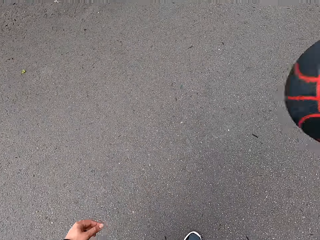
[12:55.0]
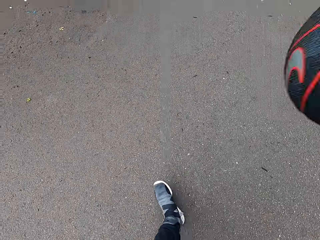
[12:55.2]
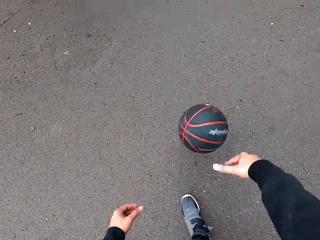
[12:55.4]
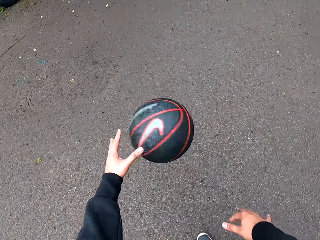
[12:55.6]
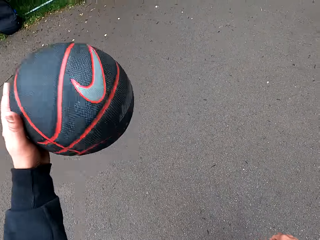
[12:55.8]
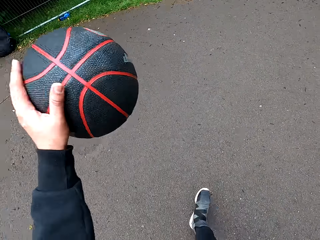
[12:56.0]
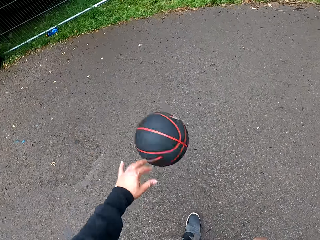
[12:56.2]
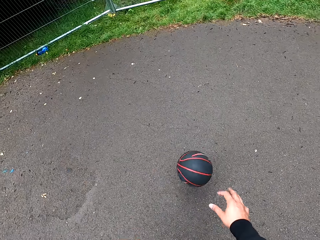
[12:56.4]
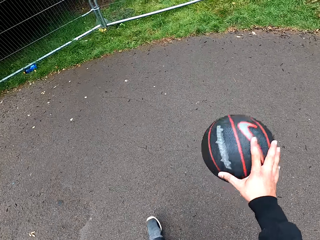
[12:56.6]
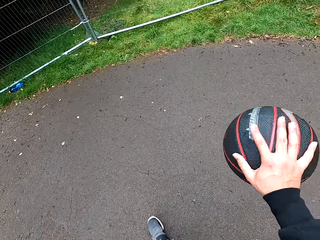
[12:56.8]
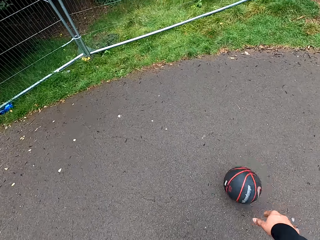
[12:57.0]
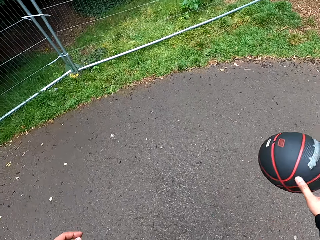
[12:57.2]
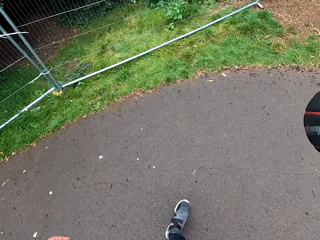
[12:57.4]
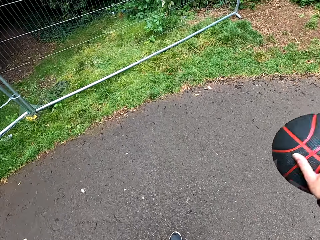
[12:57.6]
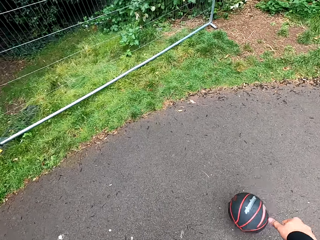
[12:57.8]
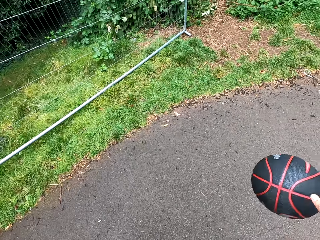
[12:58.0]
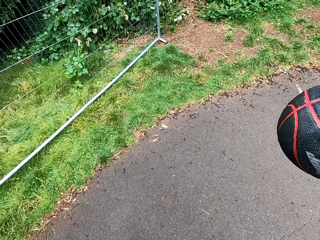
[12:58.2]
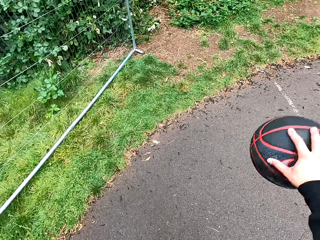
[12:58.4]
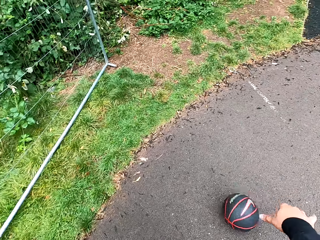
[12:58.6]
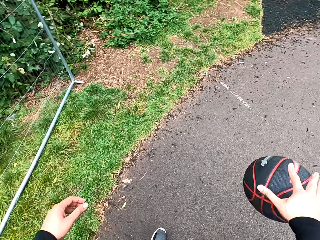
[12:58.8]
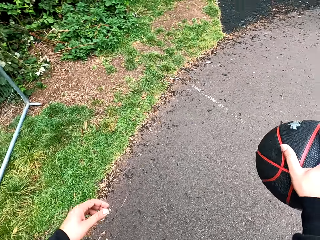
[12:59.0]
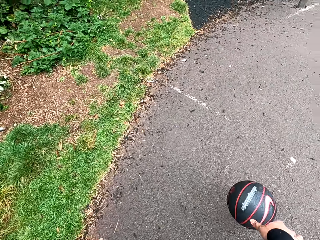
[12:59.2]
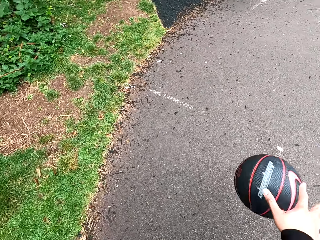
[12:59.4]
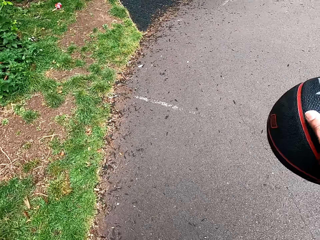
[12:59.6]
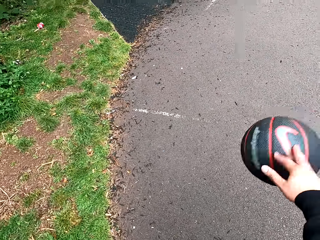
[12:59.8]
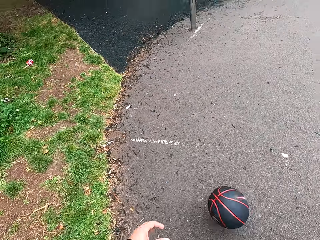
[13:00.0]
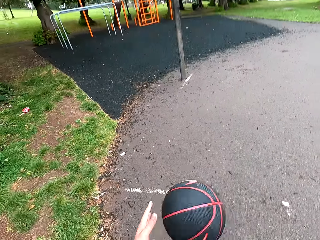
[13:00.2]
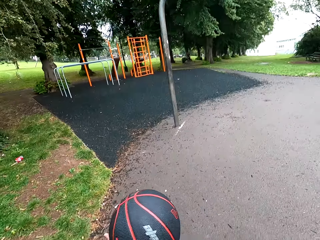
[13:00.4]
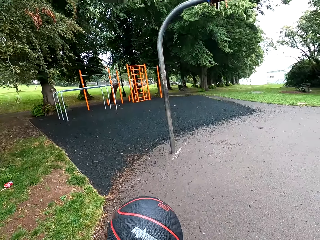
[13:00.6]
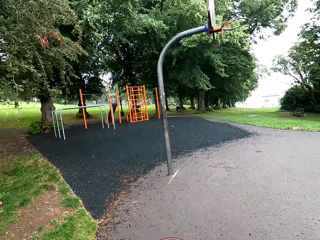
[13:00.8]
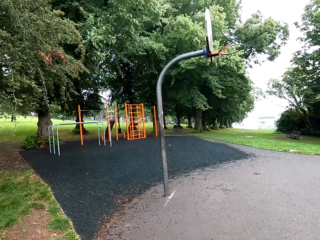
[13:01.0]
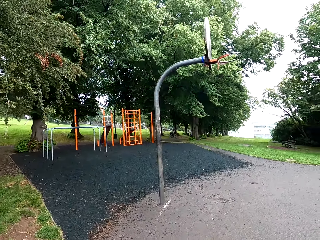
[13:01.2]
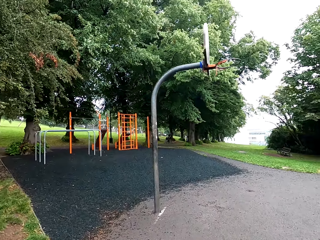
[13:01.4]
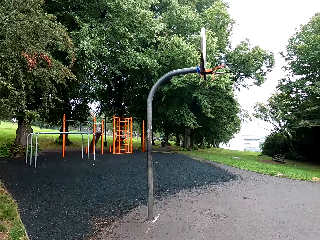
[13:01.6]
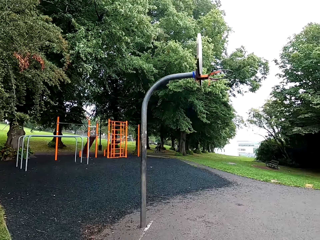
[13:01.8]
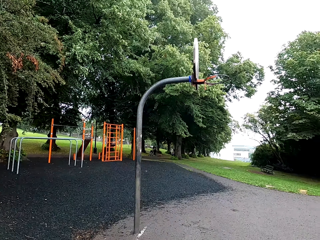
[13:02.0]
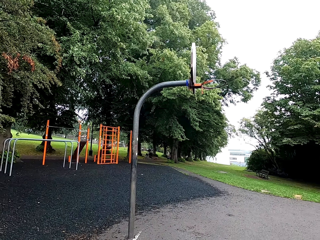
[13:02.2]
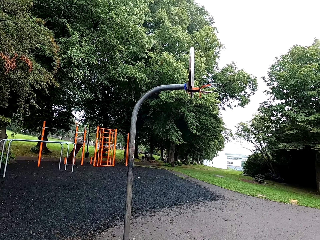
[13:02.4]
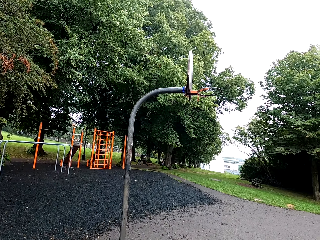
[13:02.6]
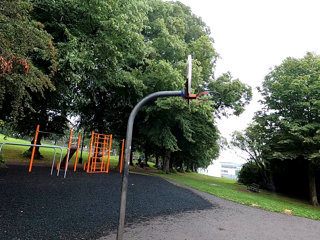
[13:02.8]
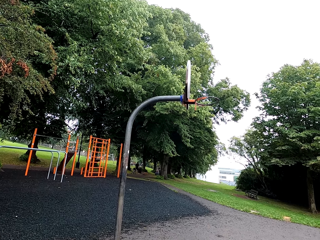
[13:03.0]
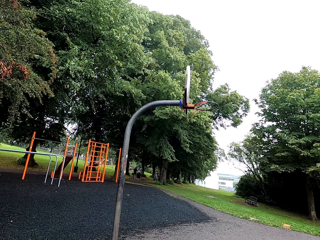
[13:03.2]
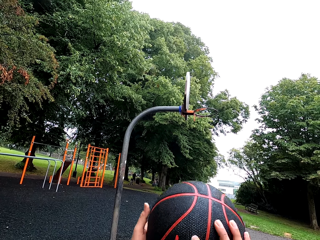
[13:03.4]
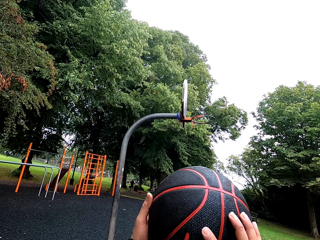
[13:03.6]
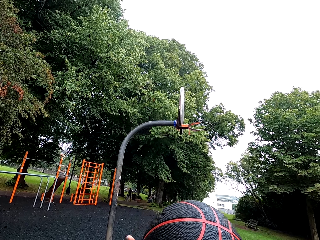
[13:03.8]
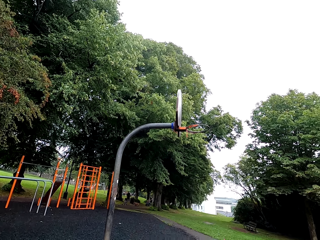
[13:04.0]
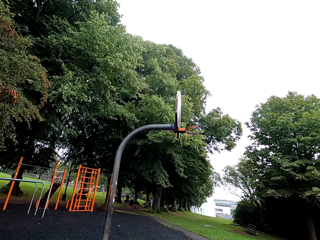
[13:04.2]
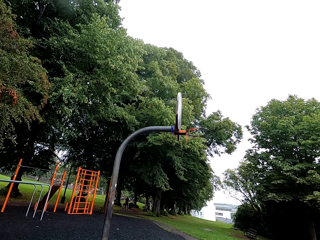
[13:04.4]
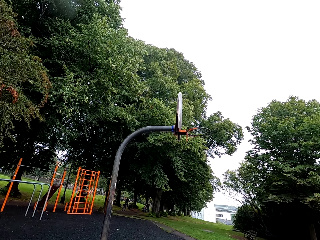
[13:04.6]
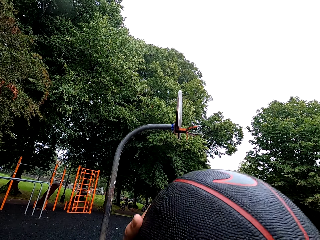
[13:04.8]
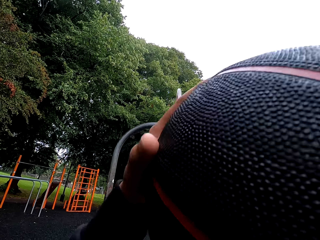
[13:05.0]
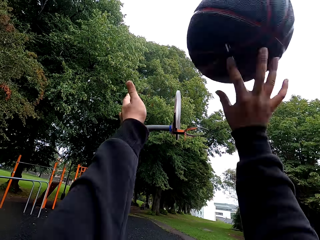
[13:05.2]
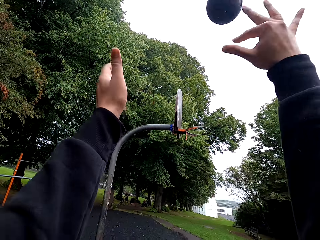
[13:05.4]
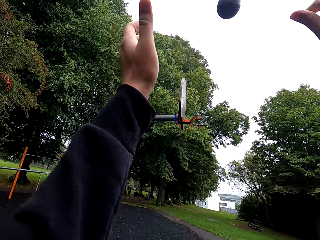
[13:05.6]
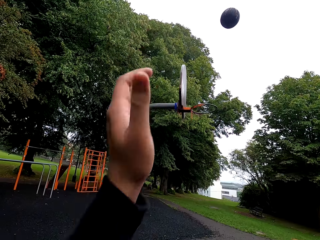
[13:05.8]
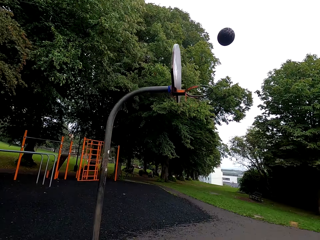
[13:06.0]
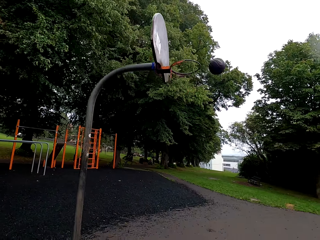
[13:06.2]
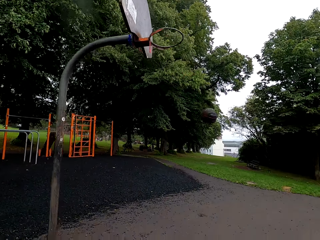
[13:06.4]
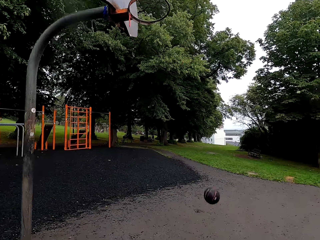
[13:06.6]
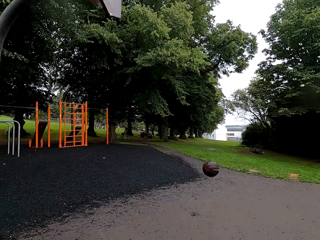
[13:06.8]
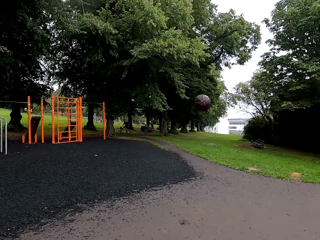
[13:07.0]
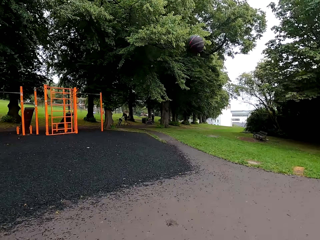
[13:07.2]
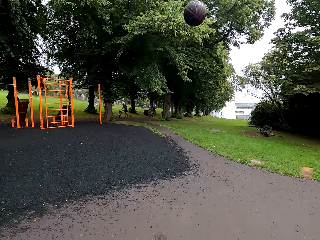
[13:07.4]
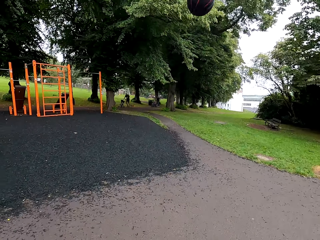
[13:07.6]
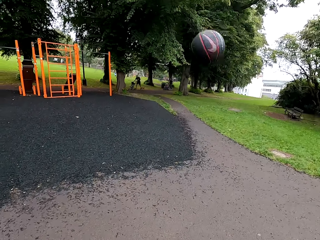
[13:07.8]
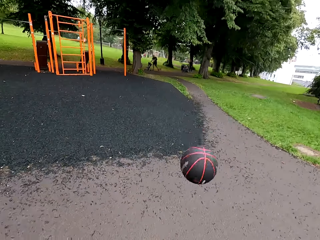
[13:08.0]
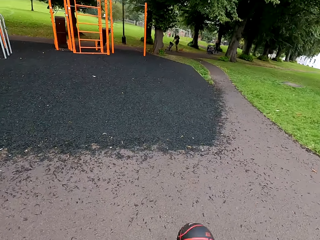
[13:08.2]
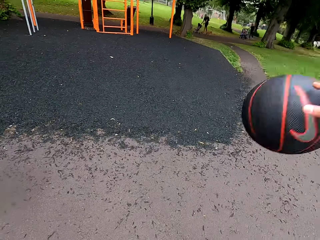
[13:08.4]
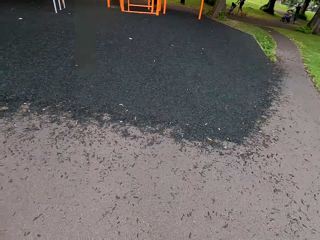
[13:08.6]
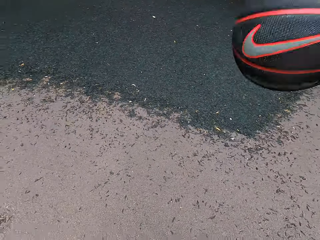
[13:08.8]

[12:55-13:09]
The camera wearer holds the basketball. They throw the basketball. They move to the basketball.

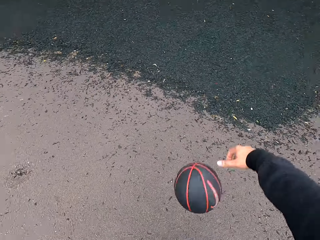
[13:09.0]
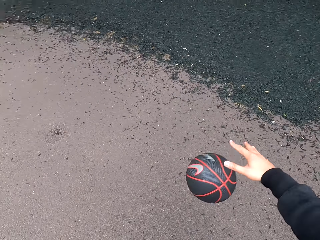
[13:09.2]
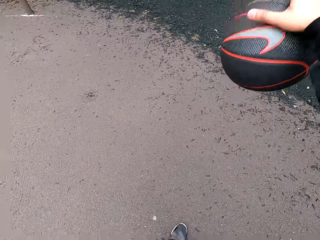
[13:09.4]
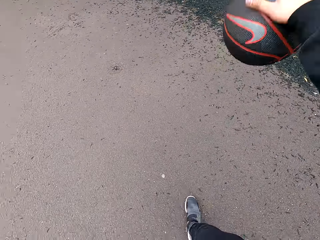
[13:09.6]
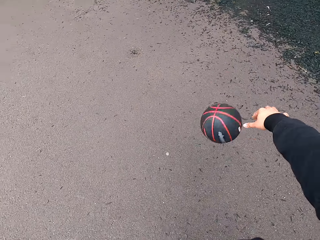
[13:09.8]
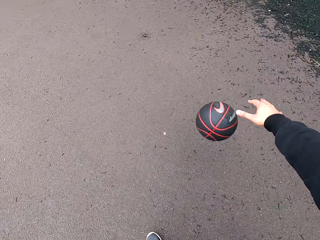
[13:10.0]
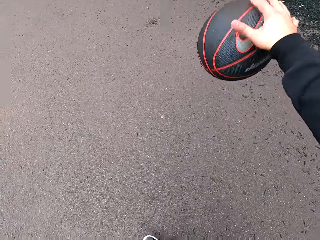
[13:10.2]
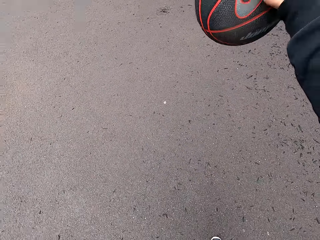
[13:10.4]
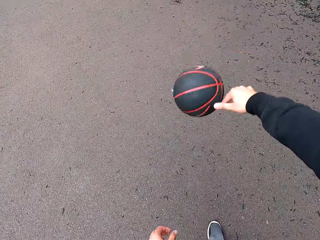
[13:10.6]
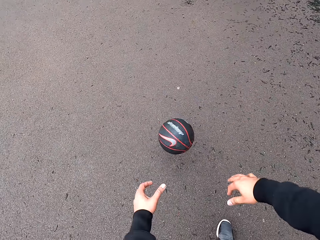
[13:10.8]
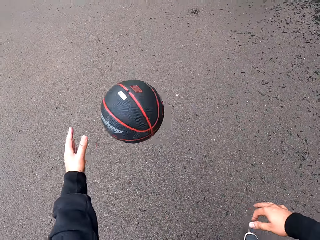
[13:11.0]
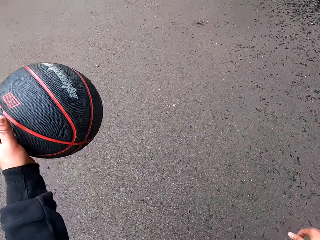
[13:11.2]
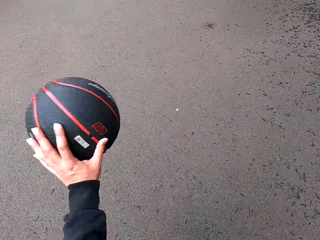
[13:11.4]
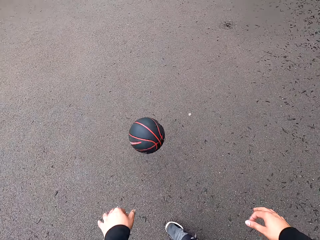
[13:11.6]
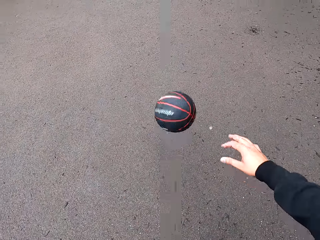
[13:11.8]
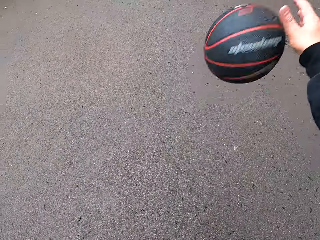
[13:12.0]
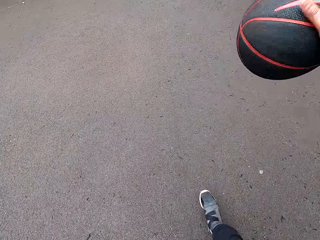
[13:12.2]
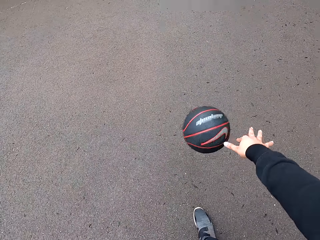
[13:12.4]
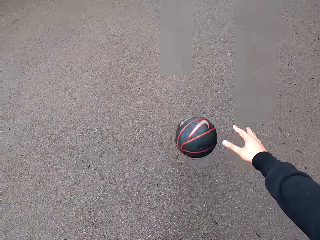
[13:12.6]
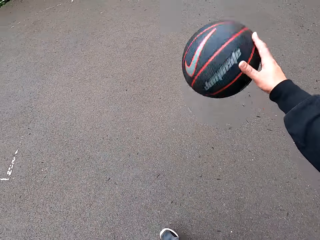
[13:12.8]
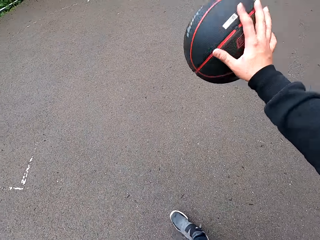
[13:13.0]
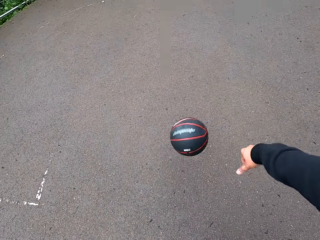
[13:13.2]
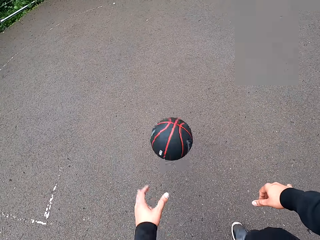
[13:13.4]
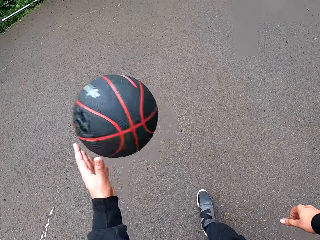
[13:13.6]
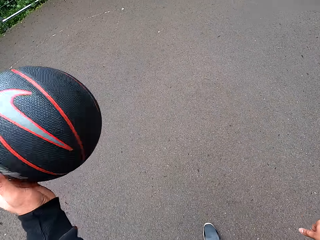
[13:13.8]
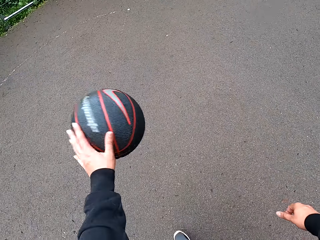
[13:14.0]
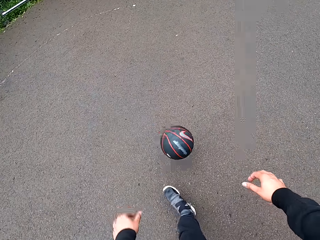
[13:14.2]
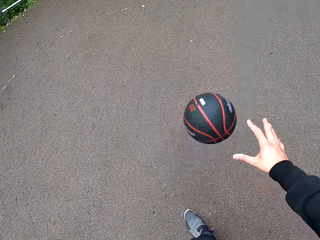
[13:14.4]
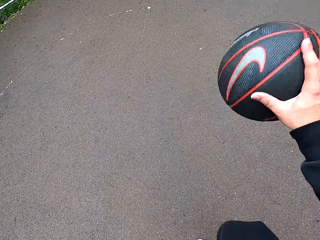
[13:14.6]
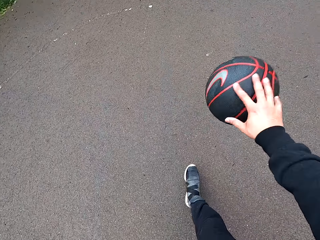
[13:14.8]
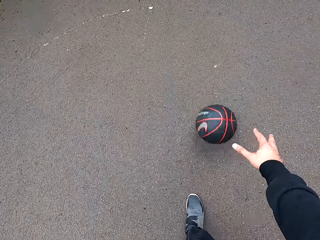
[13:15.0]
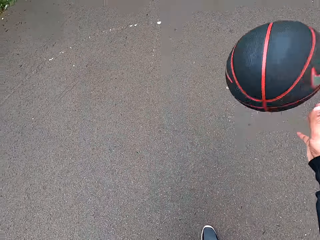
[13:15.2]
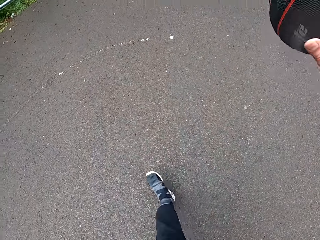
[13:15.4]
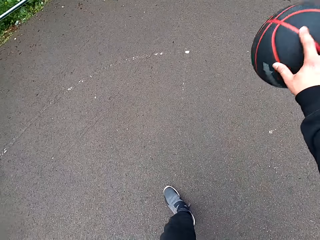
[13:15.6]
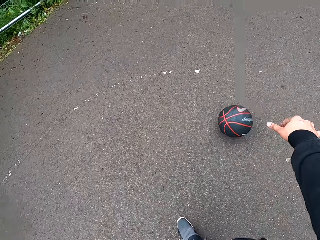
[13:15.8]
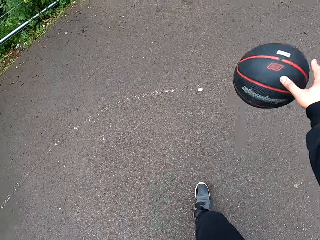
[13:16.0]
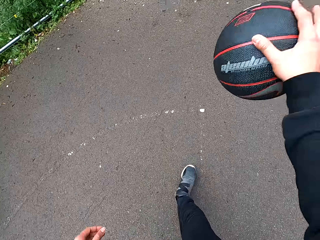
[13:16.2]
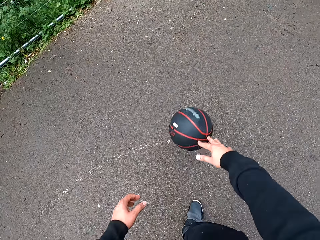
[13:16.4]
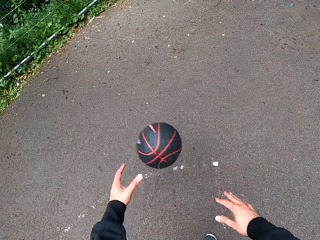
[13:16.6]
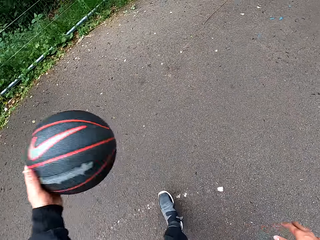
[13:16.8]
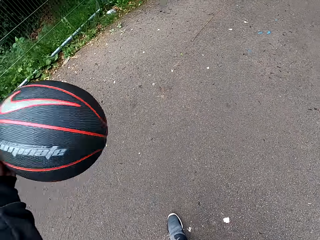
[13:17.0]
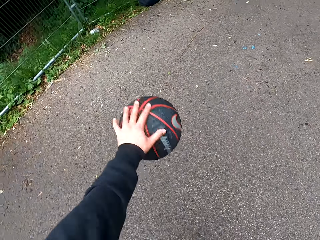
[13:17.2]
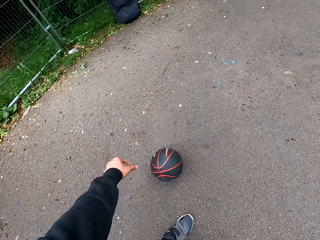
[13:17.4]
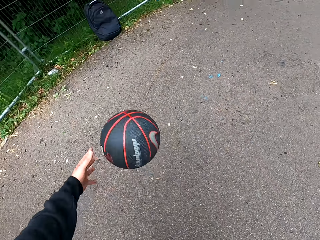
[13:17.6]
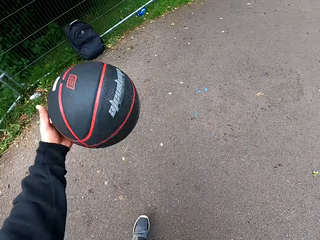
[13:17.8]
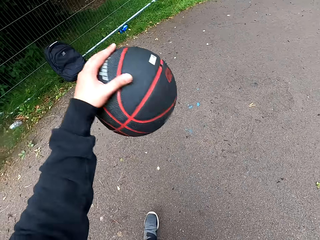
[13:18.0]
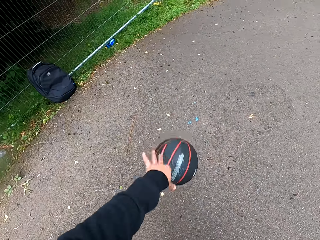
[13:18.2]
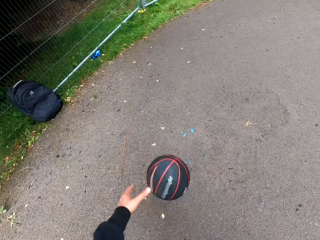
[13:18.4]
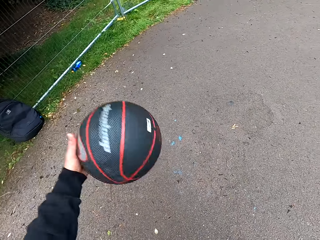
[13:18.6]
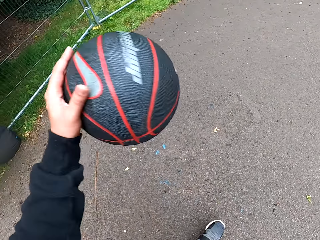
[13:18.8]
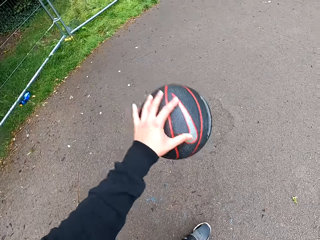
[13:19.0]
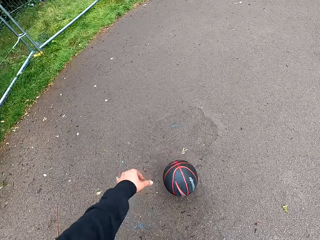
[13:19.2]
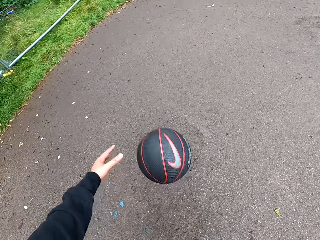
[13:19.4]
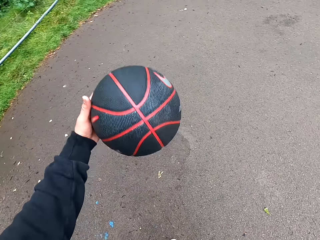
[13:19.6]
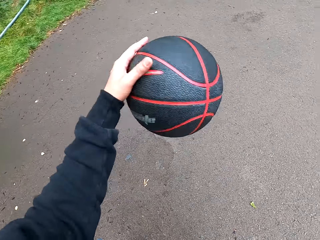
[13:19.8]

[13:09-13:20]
The camera wearer plays the basketball. They play the basketball.
